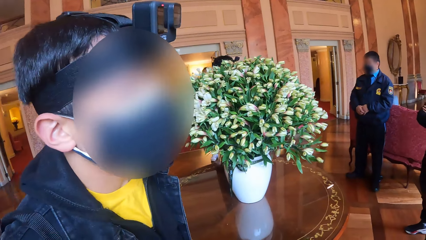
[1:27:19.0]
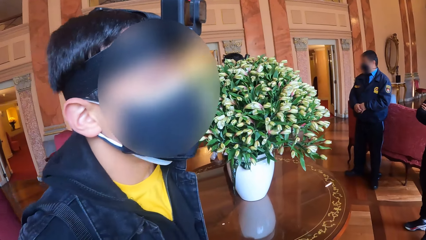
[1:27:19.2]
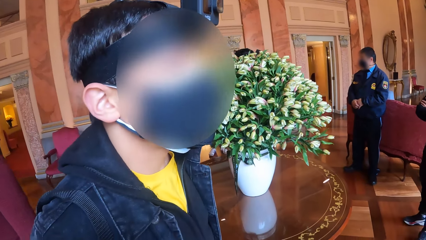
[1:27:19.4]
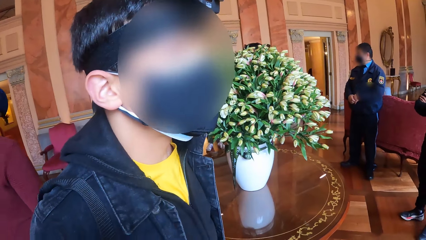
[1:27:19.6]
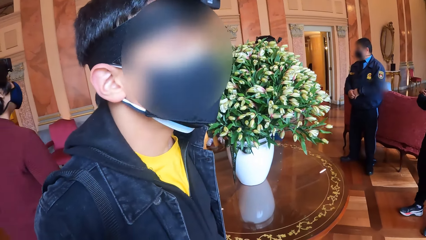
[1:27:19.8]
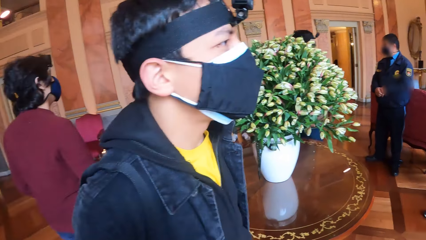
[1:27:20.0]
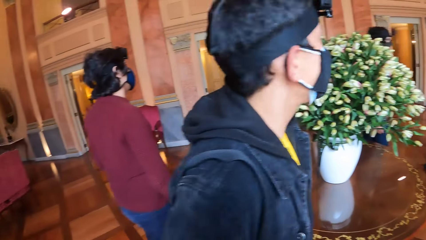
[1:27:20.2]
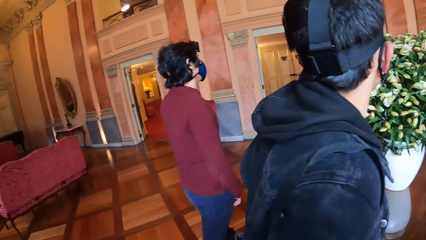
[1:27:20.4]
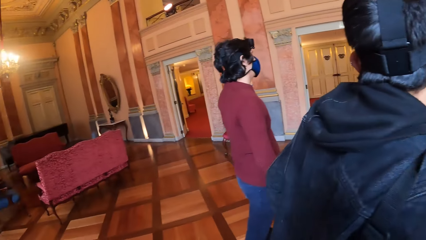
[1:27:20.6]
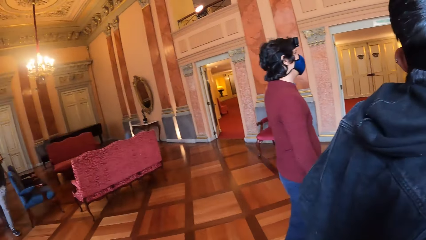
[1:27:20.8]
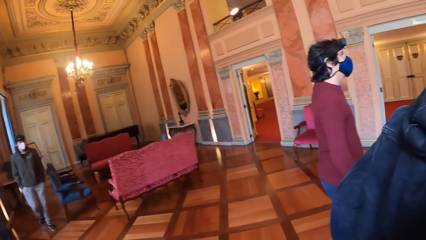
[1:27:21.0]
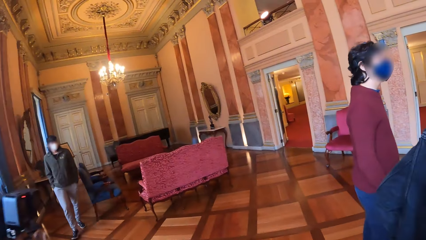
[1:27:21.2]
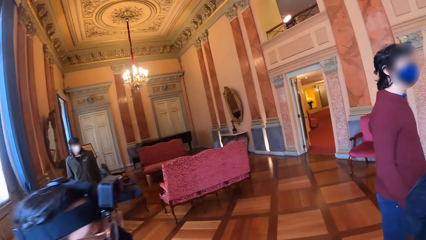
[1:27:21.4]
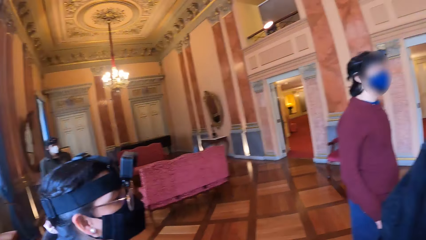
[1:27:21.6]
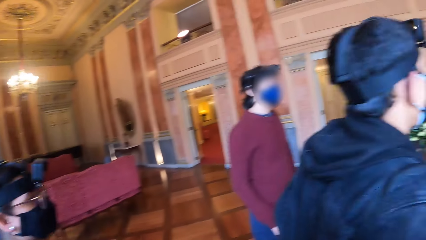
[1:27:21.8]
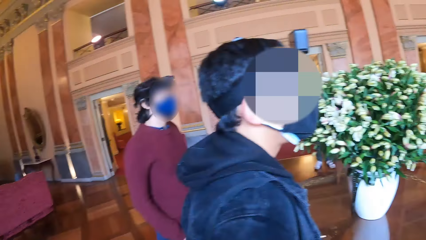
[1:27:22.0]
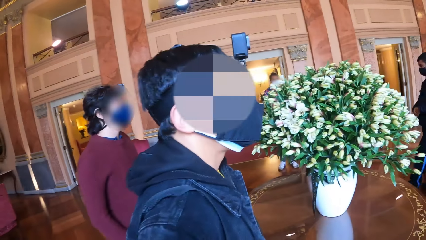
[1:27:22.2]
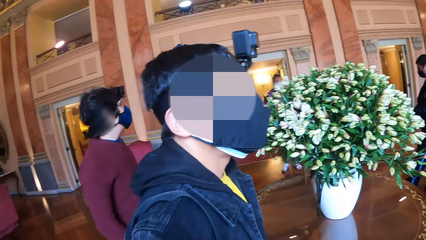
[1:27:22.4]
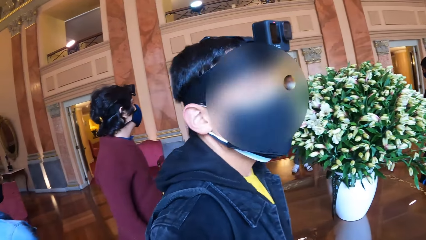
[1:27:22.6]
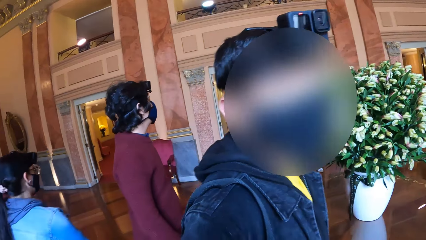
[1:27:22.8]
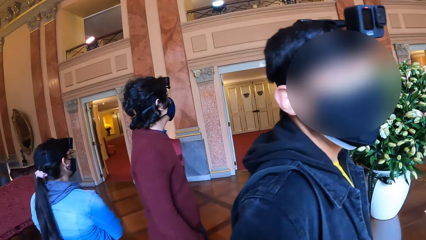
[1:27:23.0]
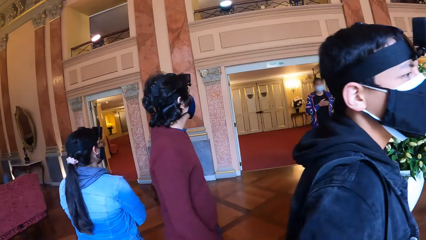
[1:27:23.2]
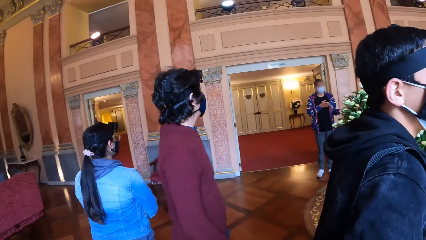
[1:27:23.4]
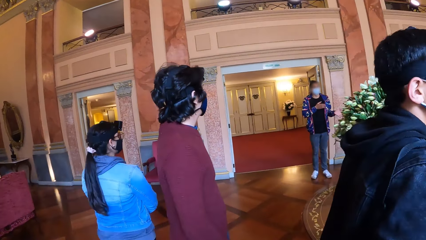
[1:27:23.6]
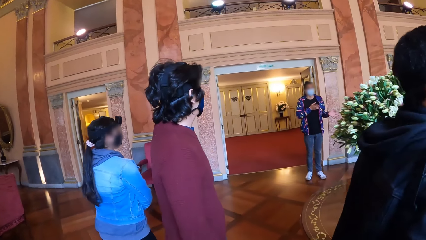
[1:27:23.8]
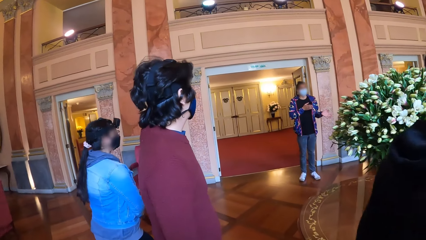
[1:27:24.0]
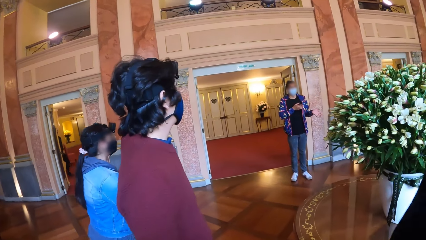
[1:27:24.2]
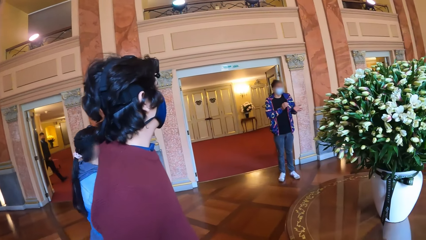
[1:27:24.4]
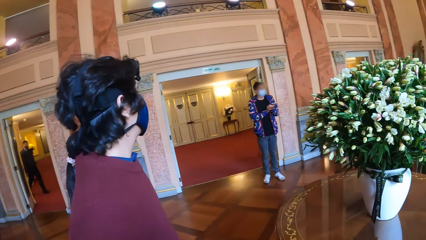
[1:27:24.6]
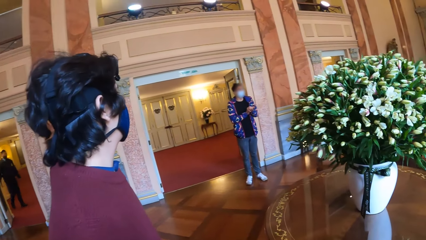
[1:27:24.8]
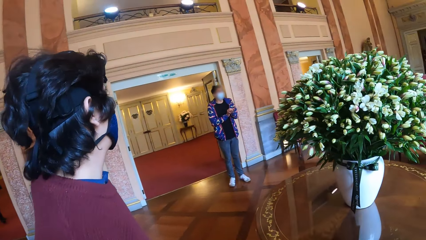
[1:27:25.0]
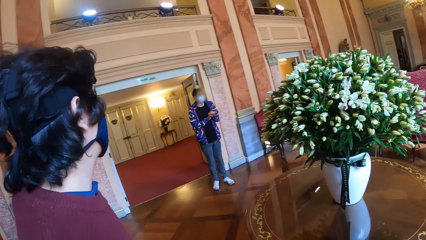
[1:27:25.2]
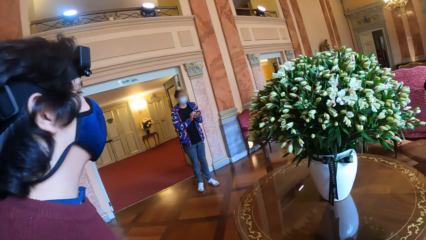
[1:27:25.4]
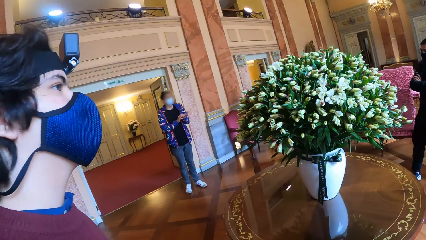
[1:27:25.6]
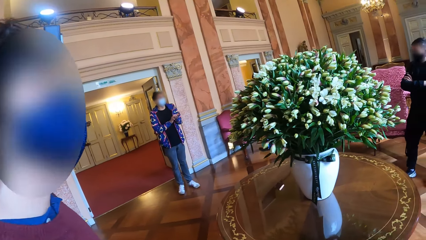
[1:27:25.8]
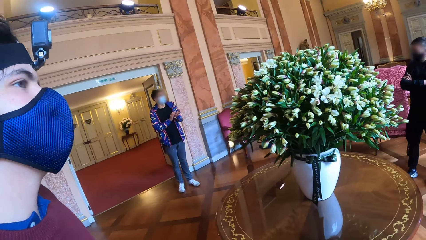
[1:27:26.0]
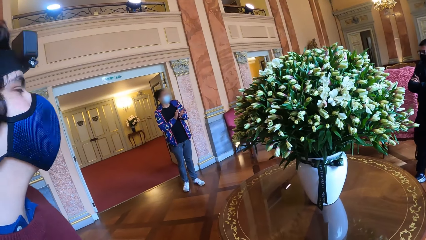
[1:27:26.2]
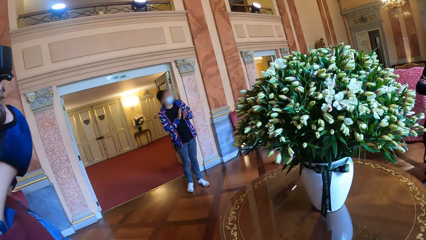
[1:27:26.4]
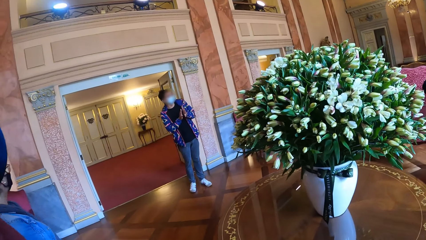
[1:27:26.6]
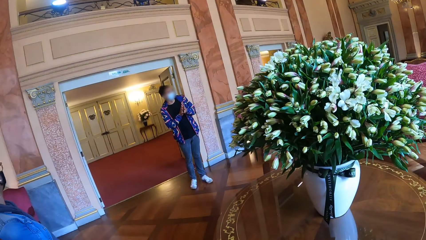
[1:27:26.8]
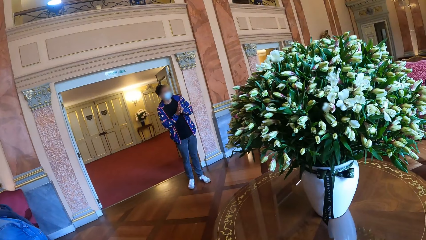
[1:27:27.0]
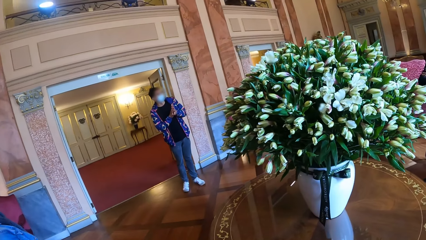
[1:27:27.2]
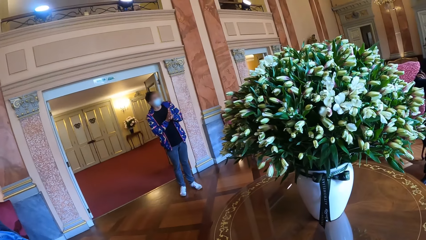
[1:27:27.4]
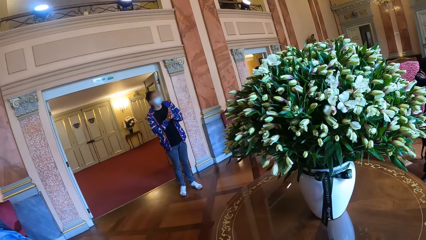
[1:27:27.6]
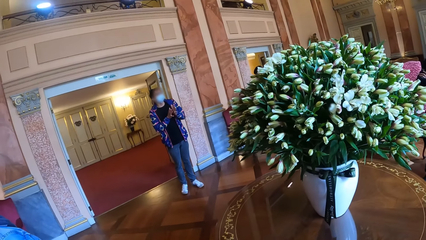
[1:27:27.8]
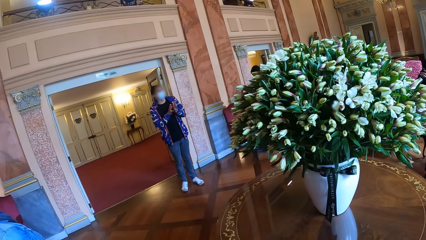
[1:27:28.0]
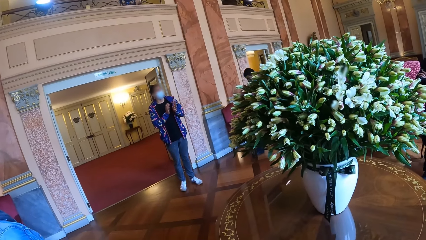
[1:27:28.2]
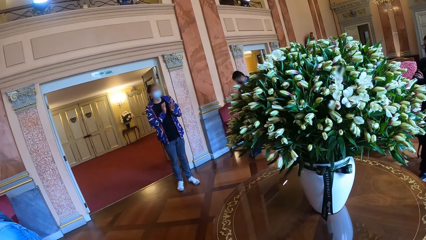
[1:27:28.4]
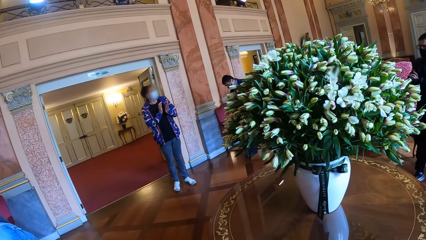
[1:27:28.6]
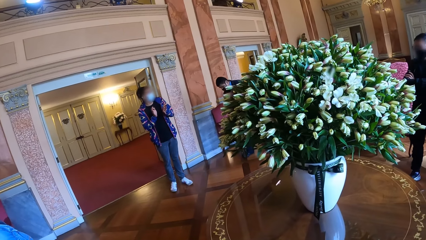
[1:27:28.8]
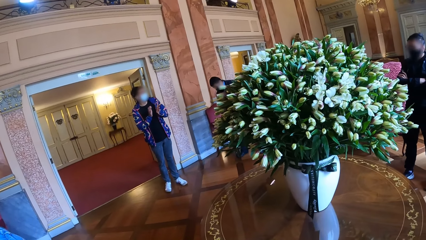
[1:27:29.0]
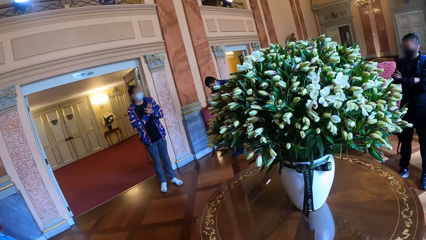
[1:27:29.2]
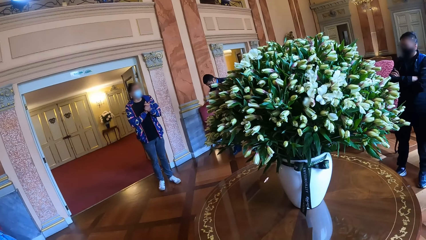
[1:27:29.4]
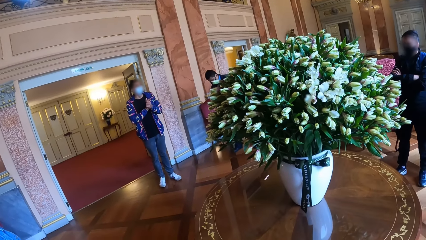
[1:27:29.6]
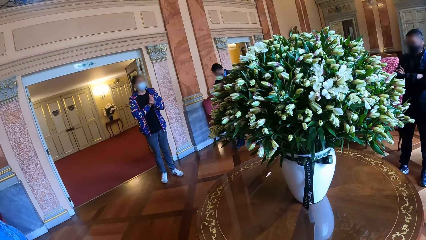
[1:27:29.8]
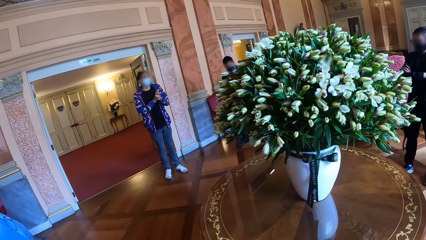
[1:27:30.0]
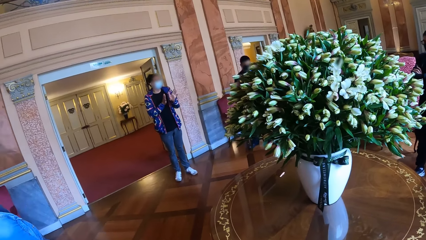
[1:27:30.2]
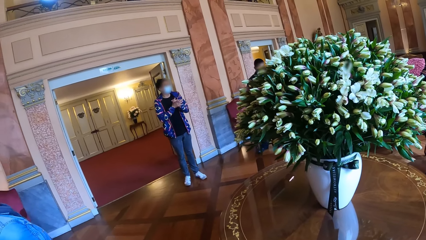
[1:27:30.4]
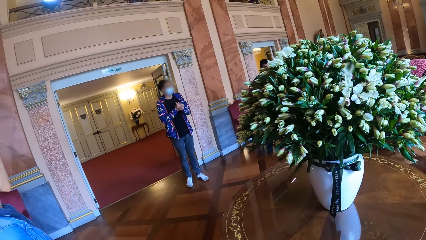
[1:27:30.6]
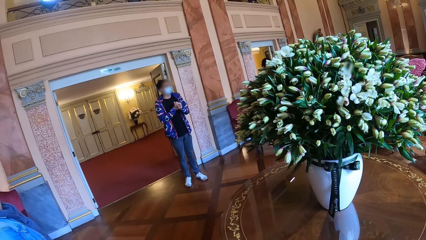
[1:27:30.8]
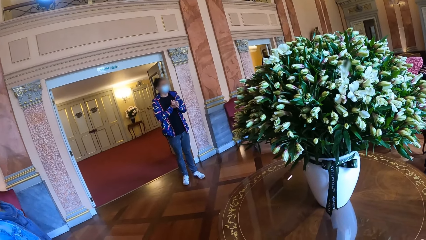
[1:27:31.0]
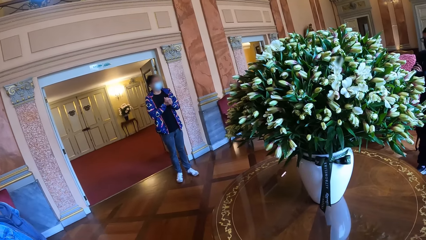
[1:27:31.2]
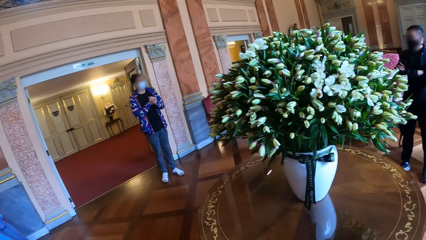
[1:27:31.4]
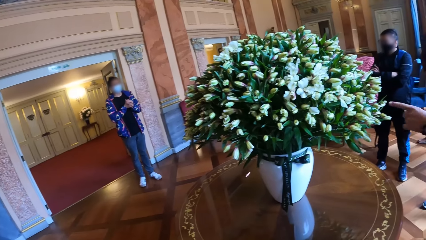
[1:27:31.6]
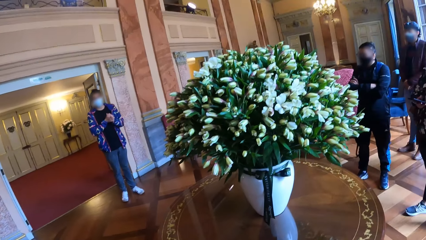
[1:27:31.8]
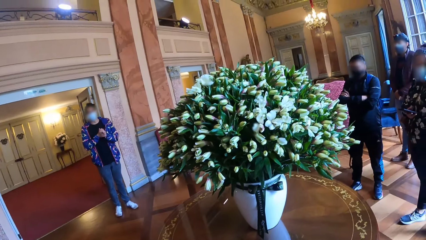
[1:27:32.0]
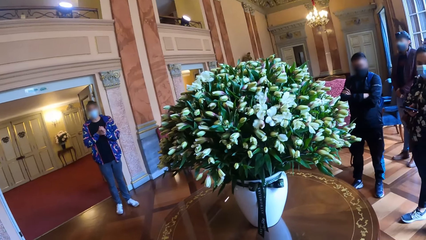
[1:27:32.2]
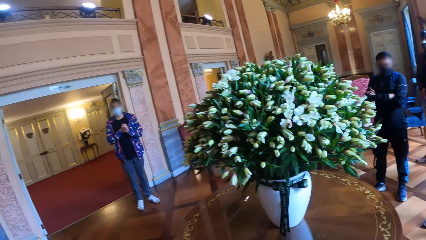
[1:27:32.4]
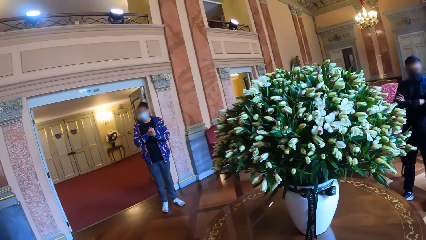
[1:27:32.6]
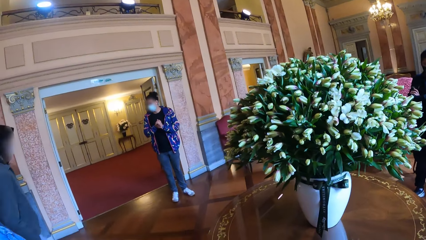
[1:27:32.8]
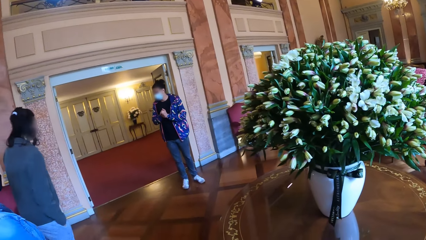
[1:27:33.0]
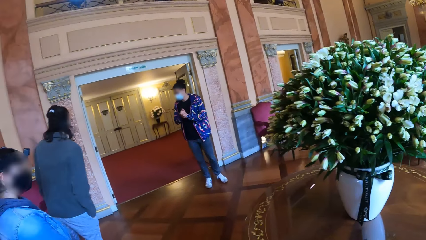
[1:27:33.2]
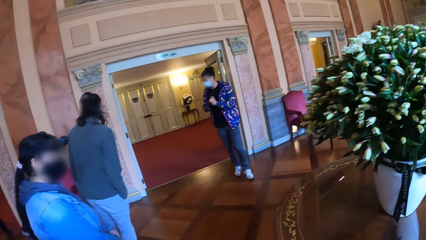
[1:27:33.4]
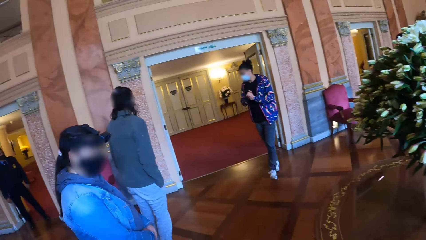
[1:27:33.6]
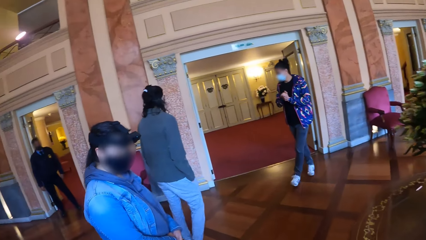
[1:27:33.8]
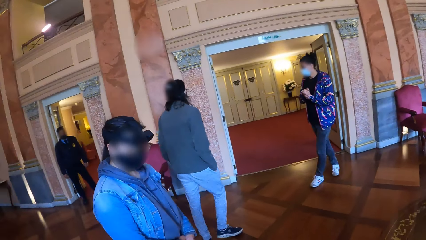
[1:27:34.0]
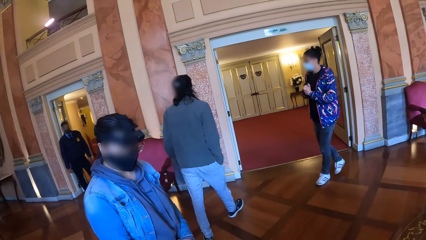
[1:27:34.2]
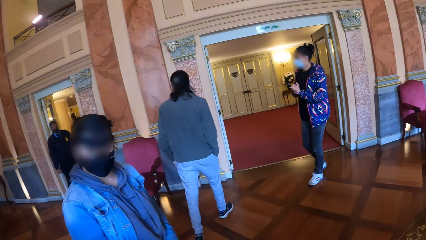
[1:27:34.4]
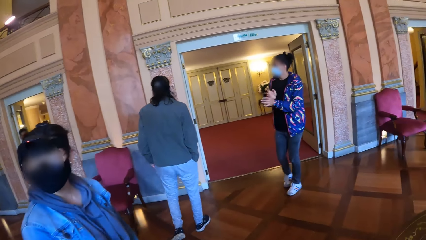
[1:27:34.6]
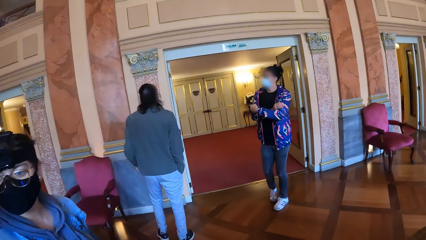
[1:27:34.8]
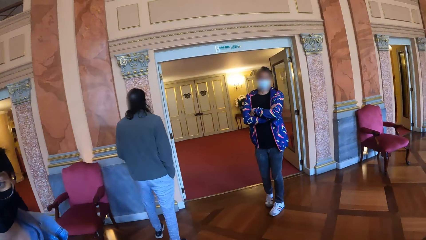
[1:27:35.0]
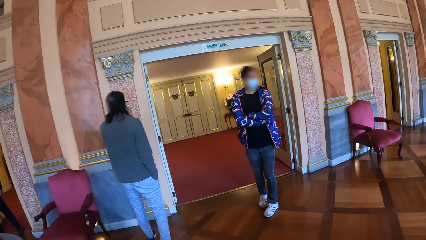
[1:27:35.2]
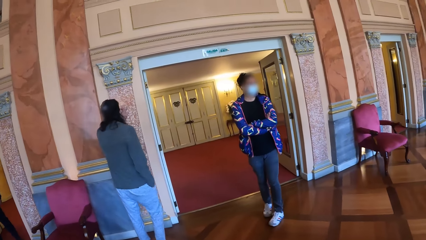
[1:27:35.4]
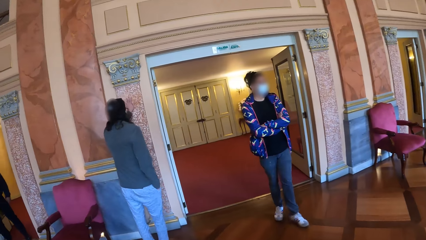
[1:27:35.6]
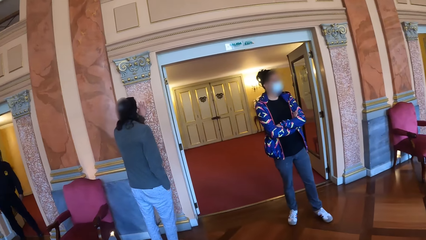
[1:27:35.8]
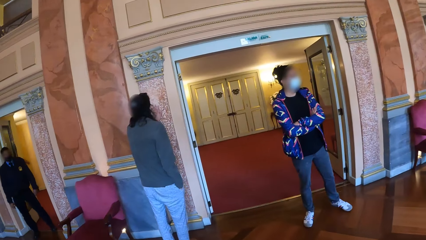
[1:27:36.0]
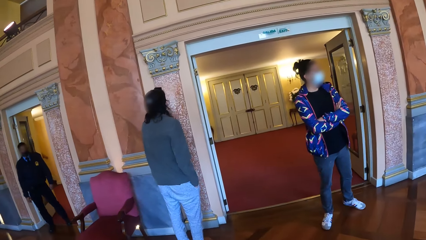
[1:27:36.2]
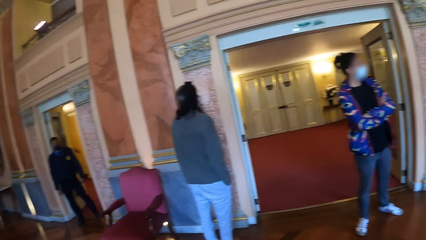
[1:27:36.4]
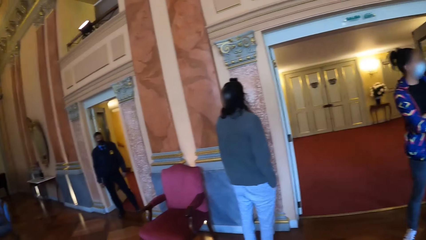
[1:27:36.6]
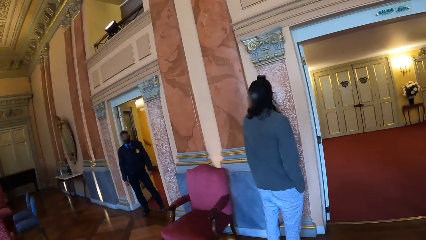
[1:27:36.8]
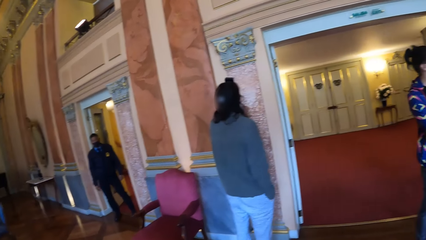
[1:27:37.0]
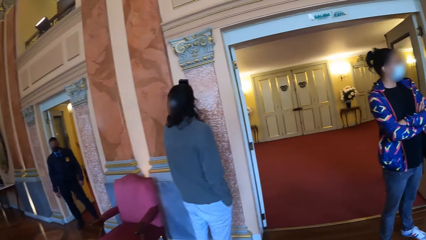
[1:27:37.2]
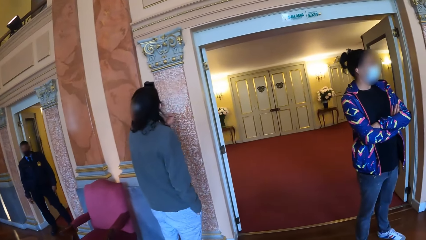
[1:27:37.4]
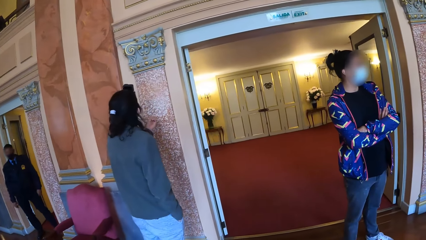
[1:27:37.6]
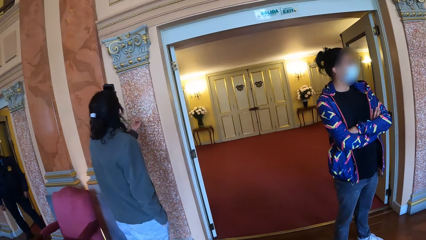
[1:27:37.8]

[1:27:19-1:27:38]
A woman converses with the group of people. A man touches the wall with his left hand.
